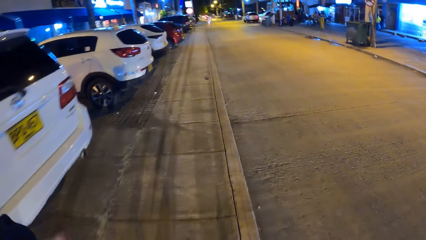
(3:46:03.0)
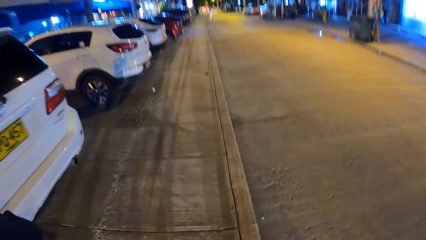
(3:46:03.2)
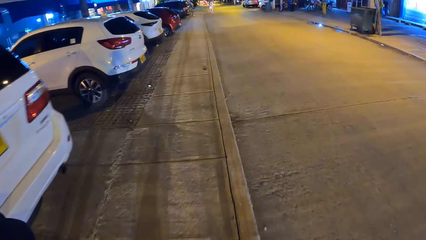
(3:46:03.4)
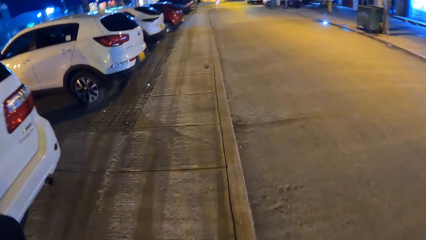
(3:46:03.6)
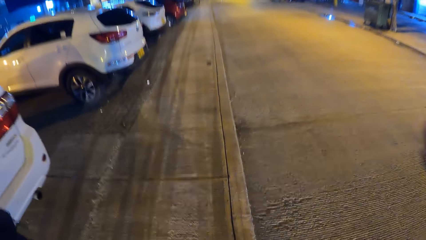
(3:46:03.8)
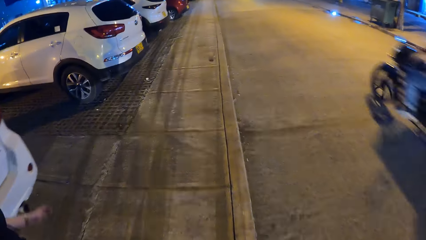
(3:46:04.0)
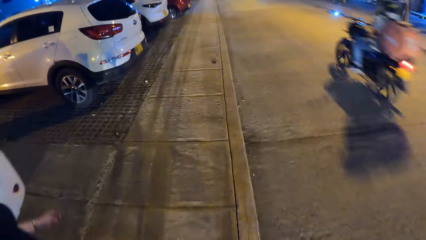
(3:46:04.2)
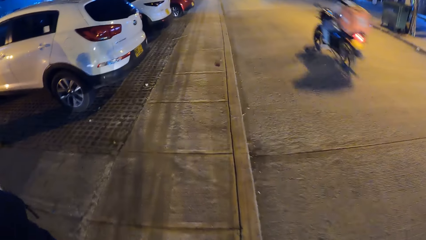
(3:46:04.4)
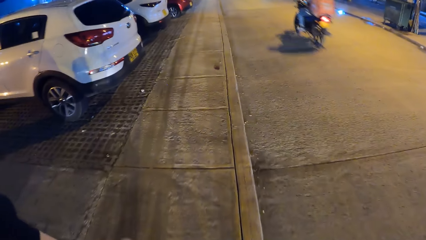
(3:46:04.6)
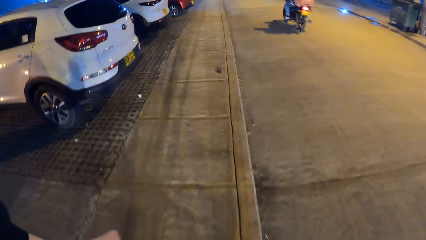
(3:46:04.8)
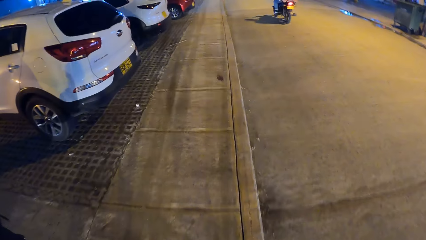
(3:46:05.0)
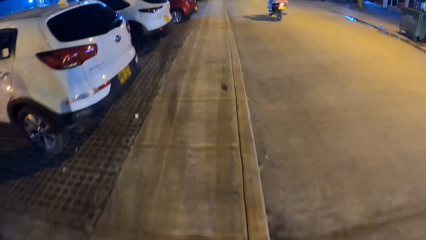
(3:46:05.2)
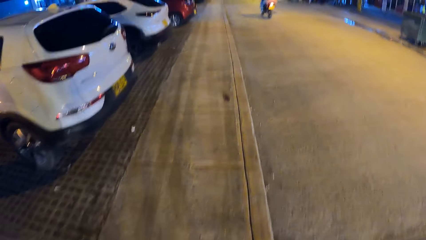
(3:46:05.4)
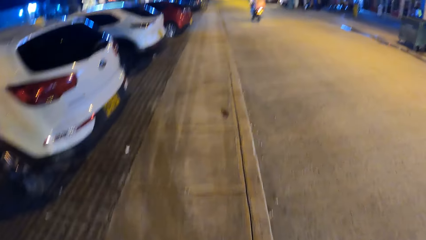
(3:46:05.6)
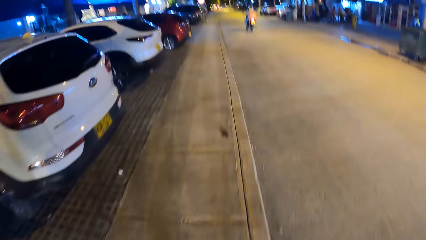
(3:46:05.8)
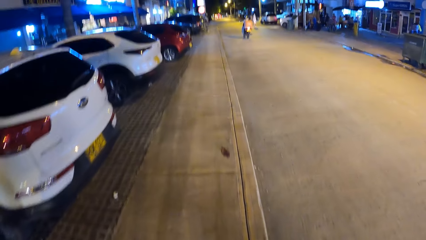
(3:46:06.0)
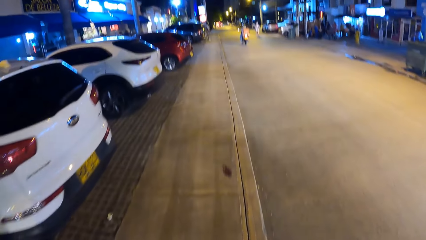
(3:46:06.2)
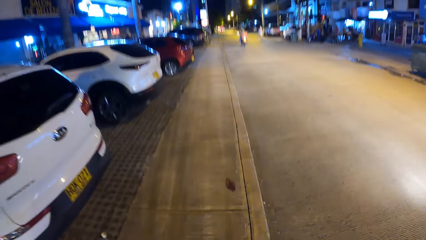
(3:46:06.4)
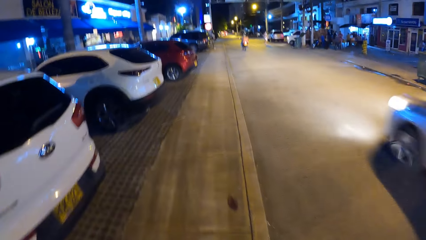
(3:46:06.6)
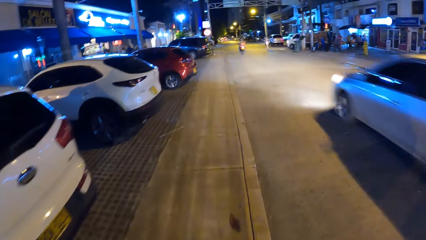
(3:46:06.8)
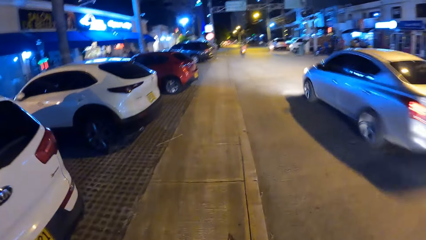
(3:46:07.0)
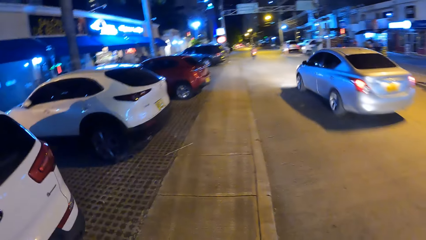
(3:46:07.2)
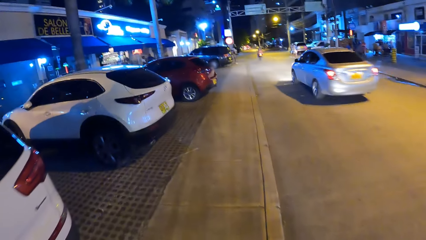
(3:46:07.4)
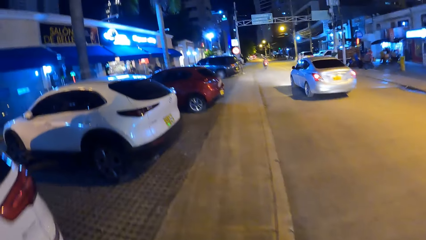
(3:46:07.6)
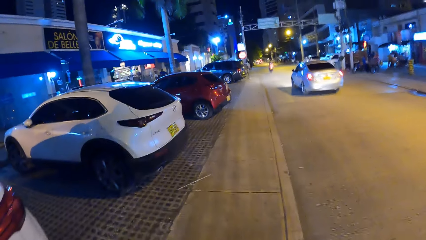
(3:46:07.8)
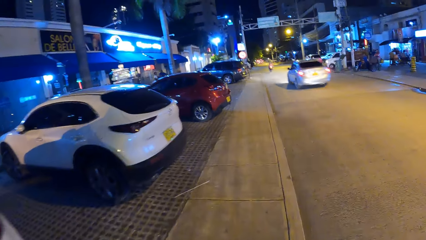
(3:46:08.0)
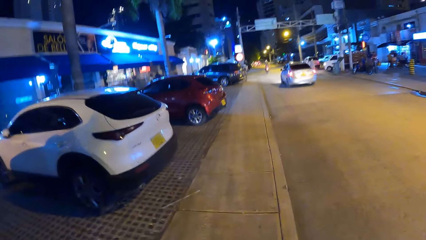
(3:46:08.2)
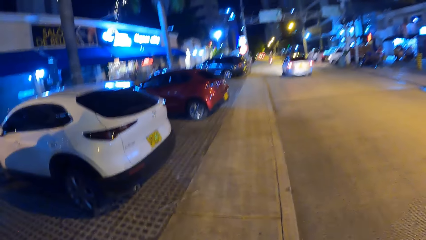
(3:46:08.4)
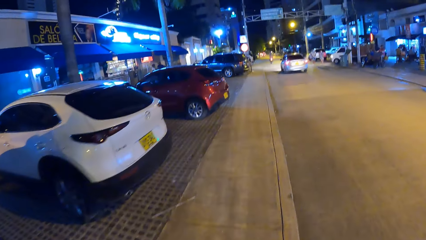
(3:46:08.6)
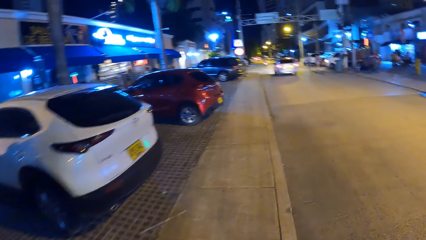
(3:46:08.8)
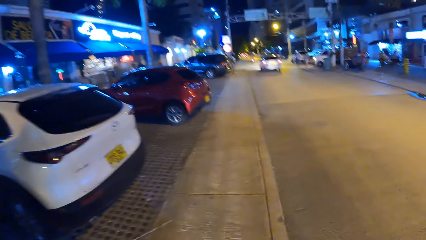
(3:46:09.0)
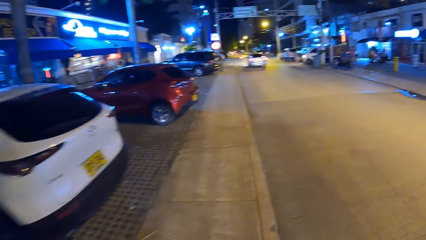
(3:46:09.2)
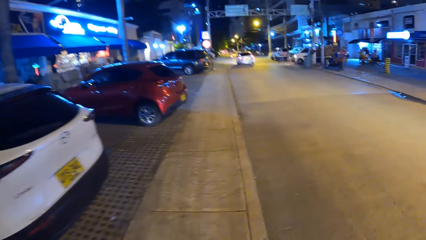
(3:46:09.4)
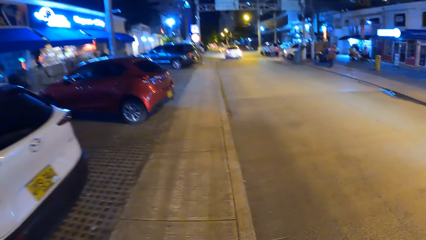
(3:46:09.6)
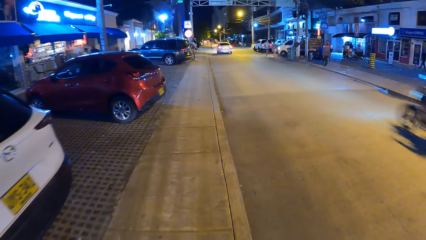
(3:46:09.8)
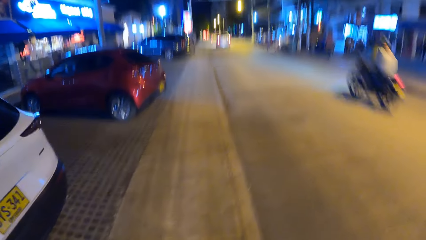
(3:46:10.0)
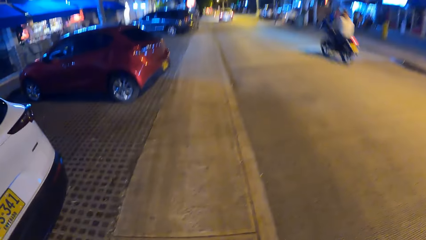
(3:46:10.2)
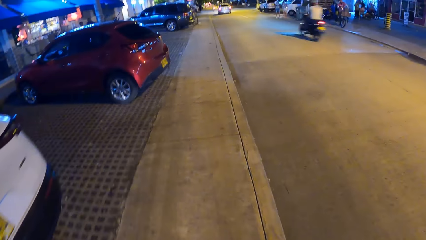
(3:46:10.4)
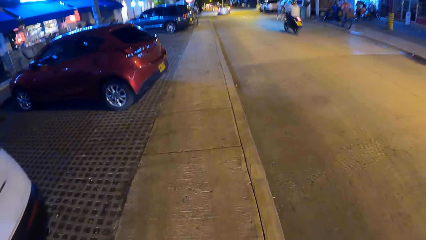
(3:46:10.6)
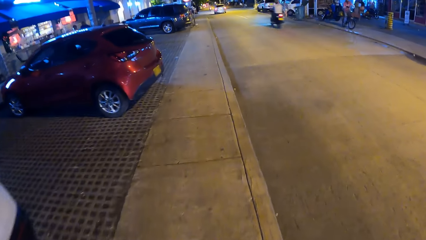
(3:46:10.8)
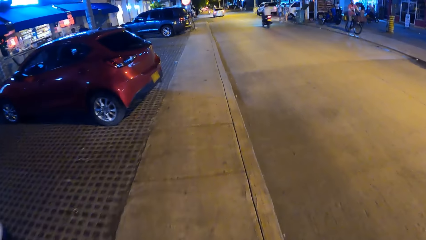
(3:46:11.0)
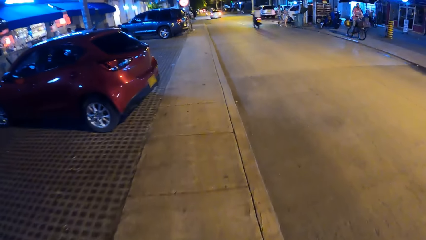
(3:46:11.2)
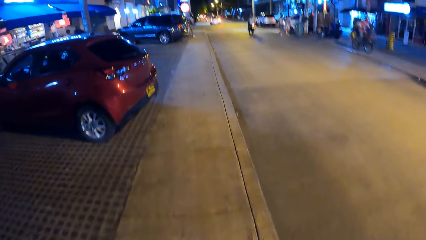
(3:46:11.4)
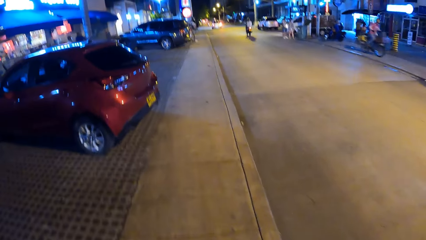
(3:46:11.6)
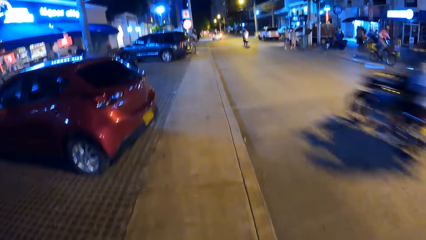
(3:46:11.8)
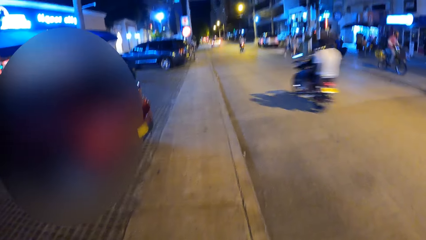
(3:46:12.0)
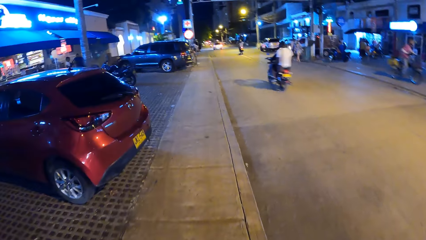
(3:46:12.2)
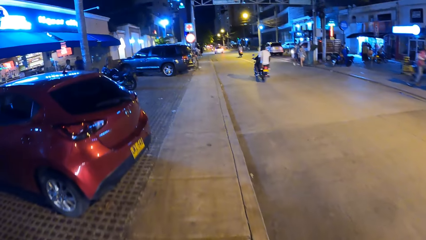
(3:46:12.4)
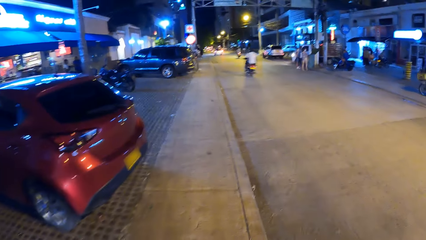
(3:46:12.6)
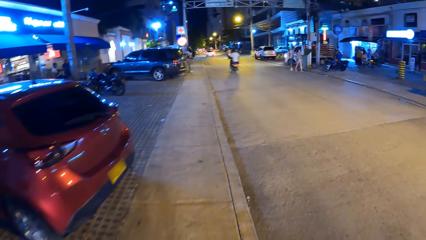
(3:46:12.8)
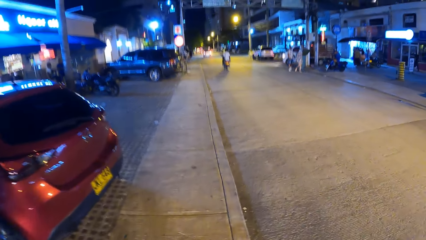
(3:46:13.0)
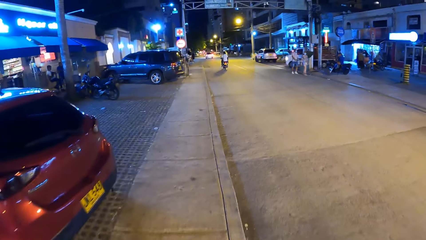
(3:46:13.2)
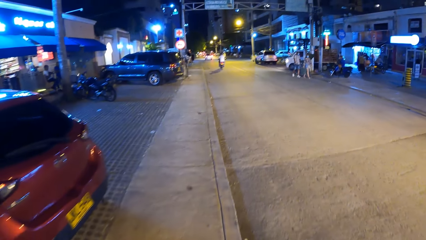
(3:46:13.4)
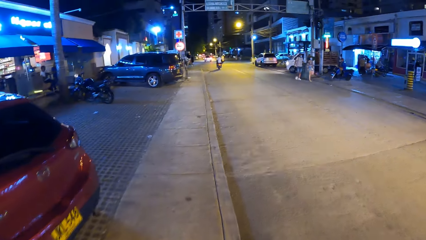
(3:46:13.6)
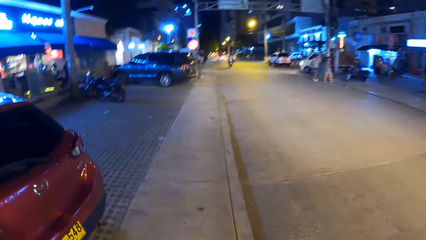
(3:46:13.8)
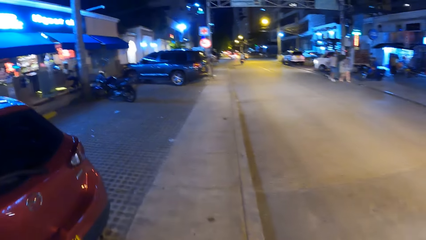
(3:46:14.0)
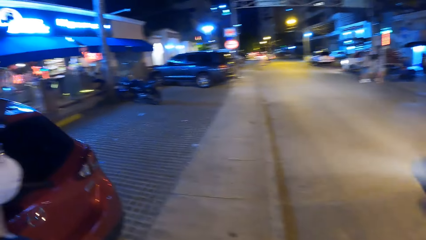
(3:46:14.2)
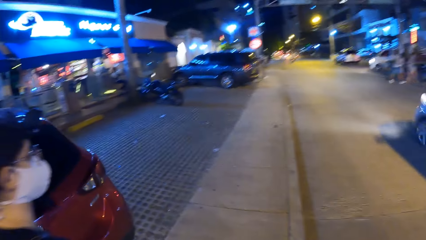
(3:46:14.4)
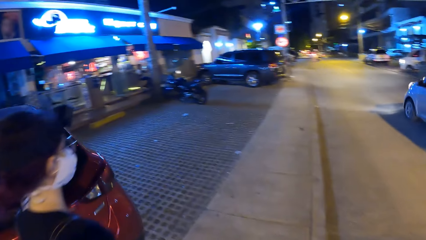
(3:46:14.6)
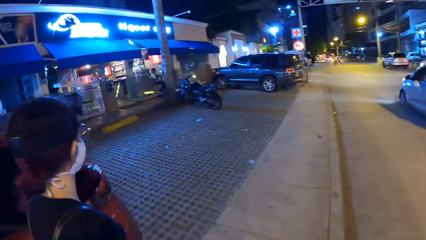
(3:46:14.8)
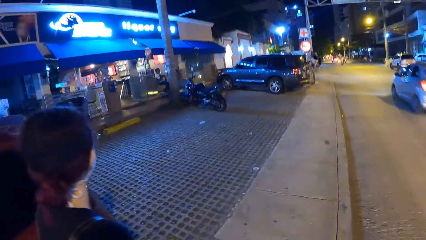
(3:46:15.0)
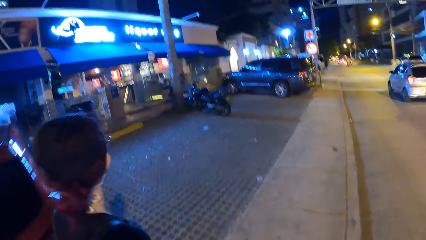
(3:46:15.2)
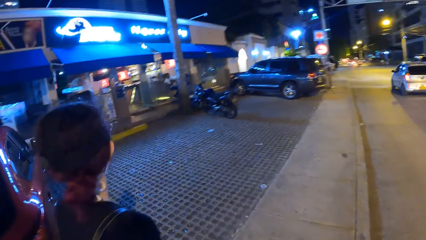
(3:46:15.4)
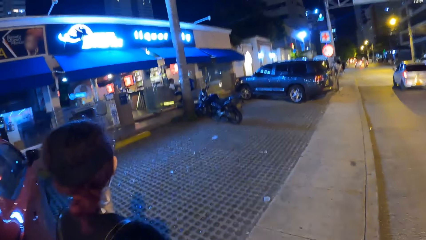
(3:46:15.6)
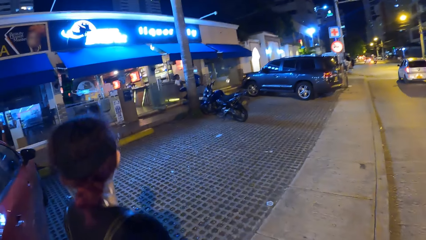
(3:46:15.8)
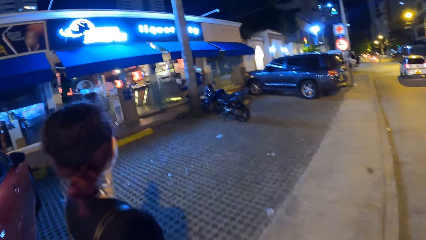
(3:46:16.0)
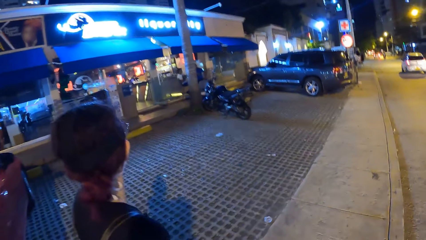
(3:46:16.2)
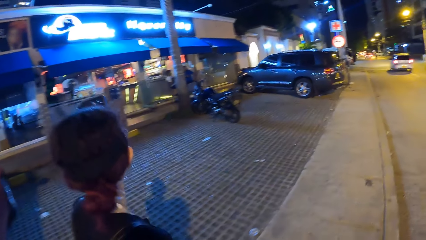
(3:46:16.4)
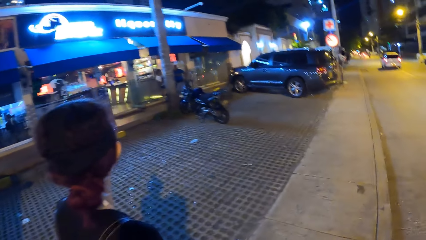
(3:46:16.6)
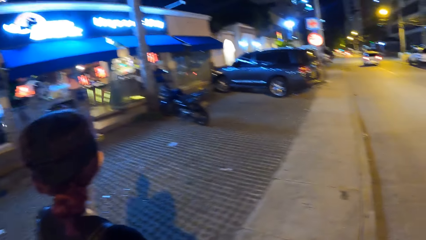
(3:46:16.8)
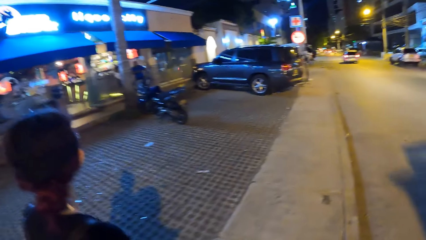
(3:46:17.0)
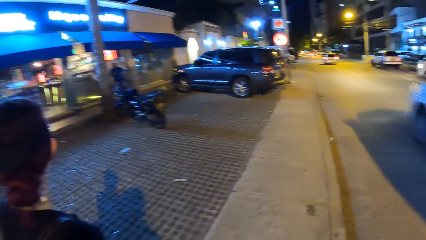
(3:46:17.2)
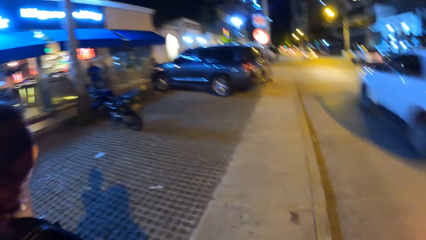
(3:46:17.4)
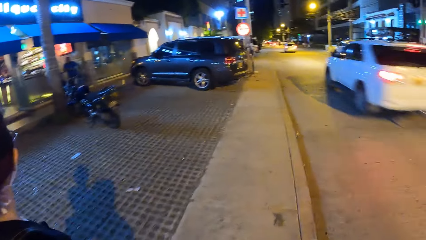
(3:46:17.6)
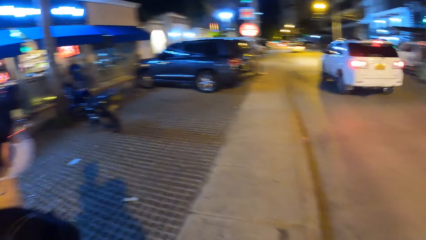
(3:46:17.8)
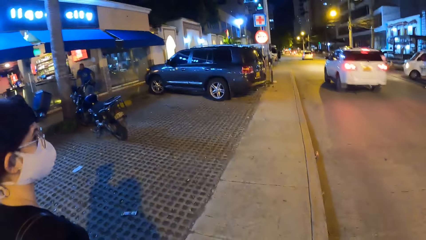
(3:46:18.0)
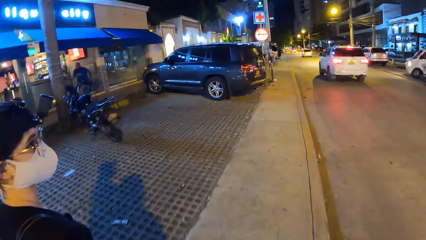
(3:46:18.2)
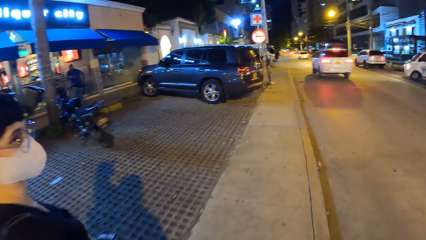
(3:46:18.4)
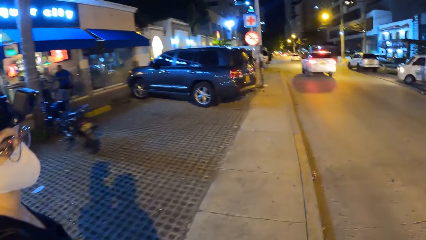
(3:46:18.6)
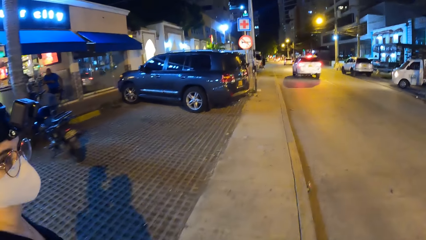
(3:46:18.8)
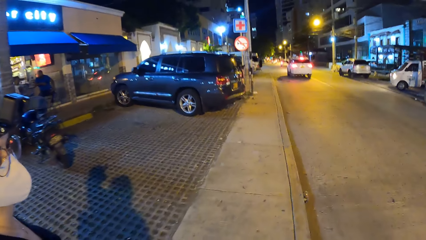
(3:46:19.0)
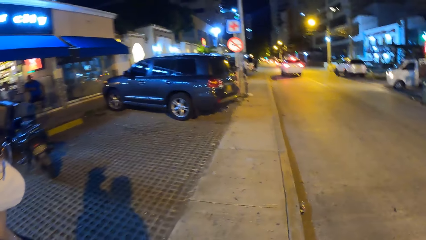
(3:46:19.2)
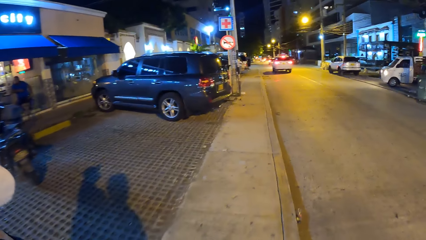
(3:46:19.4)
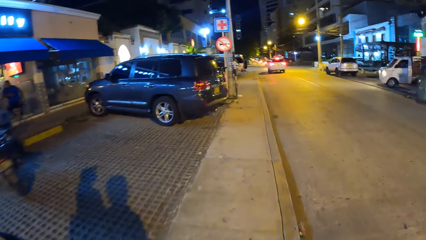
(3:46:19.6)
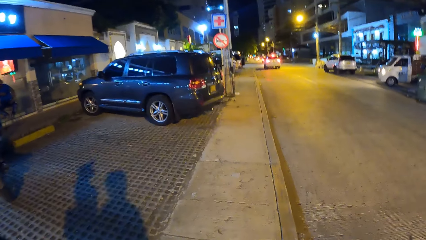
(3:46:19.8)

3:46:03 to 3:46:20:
A motorcycle drives past the camera wearer. A car drives past them. A motorcycle drives past them. A motorcycle drives past them again. They look at a parked car. A car drives past them. They look at a woman. A car drives past them again. They converse with the woman.
